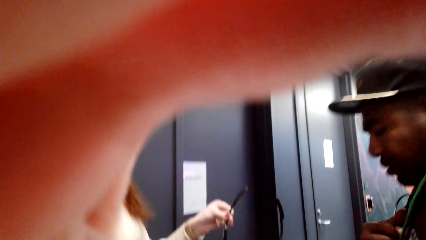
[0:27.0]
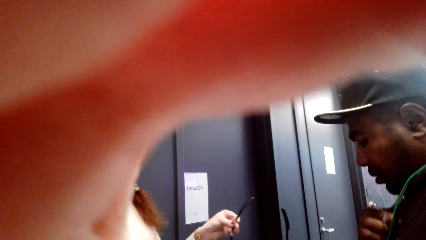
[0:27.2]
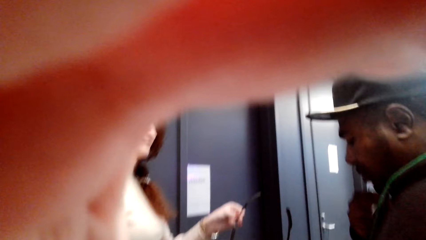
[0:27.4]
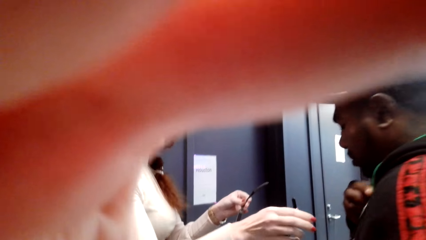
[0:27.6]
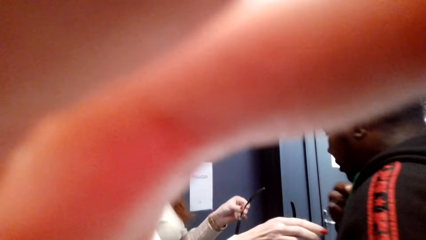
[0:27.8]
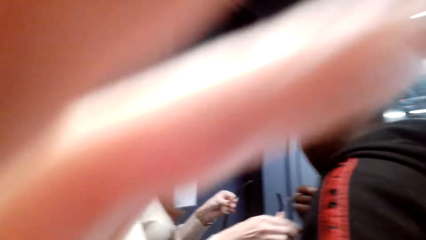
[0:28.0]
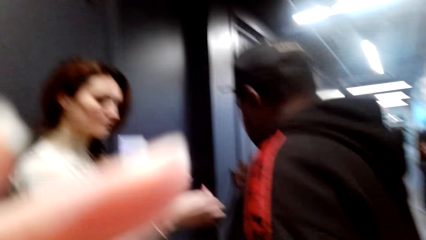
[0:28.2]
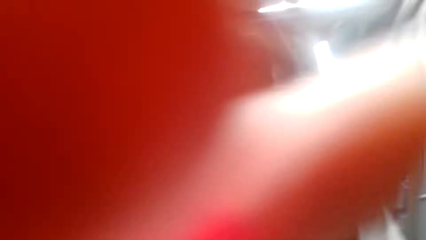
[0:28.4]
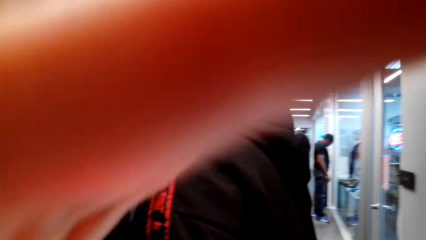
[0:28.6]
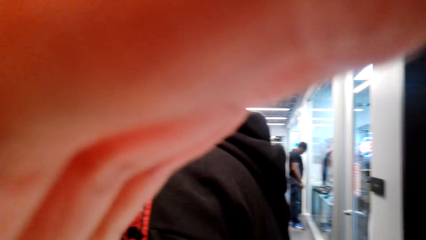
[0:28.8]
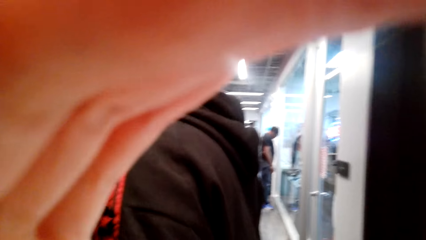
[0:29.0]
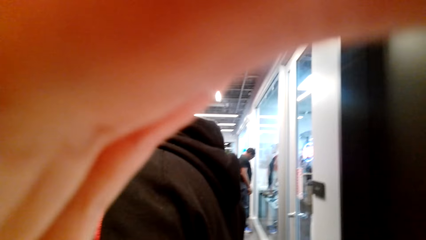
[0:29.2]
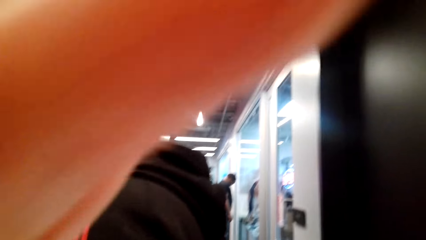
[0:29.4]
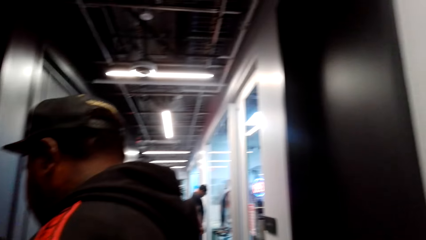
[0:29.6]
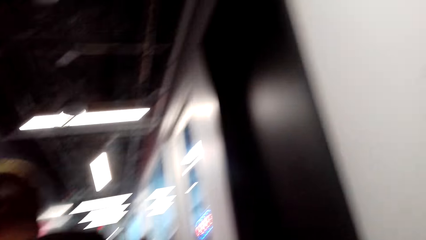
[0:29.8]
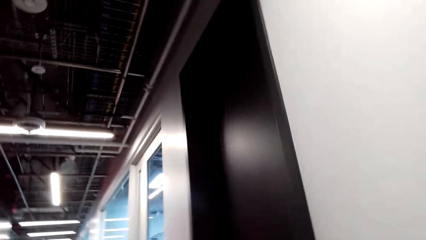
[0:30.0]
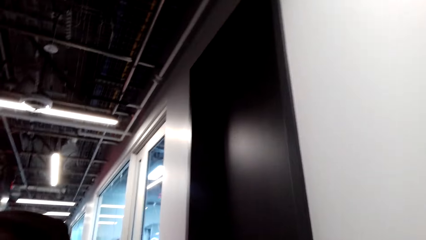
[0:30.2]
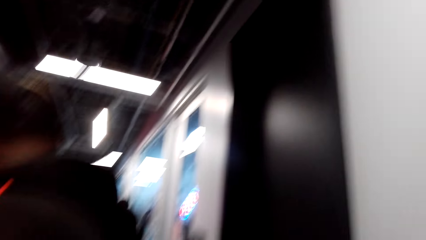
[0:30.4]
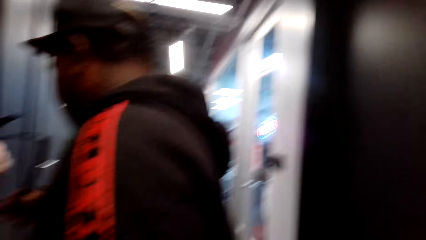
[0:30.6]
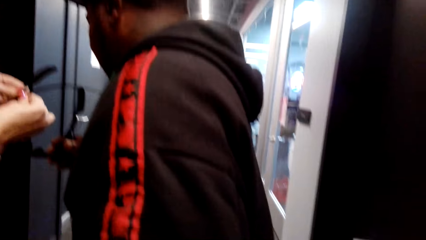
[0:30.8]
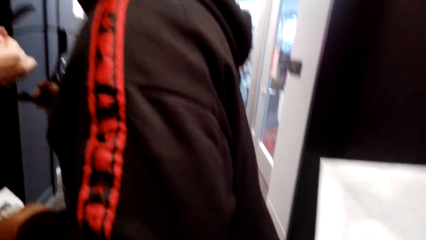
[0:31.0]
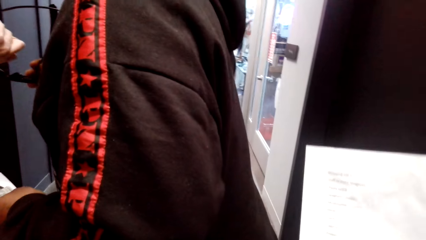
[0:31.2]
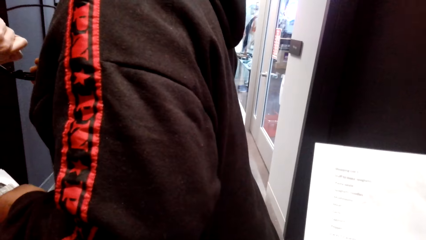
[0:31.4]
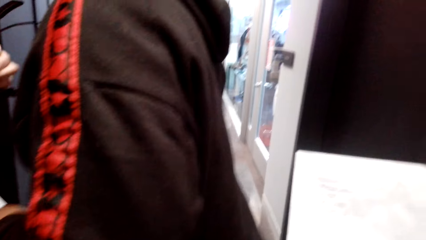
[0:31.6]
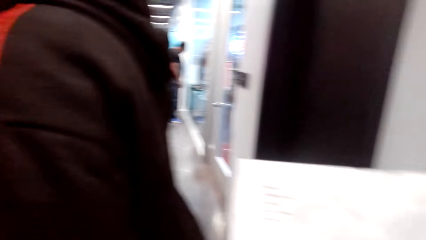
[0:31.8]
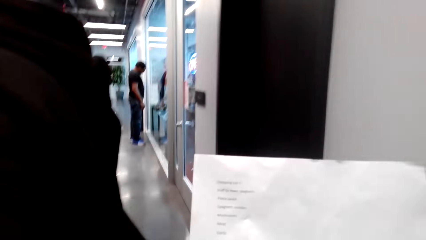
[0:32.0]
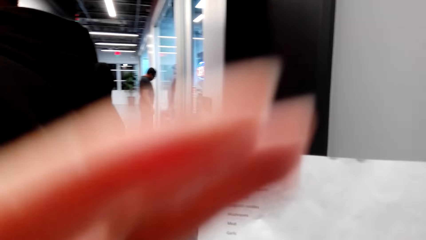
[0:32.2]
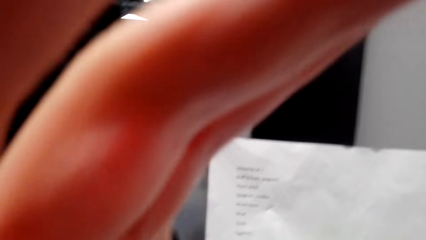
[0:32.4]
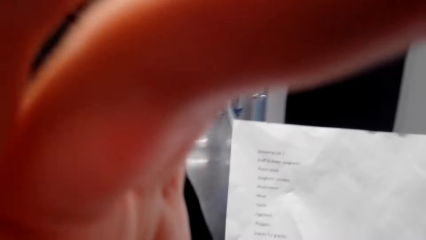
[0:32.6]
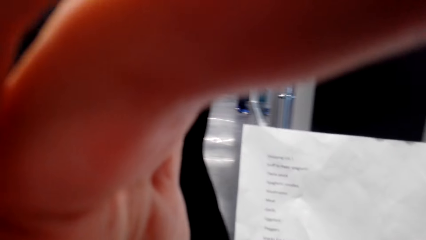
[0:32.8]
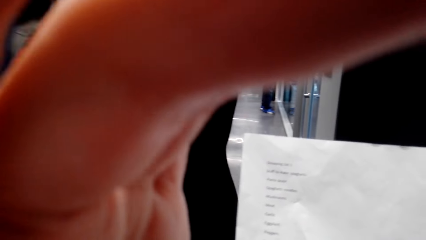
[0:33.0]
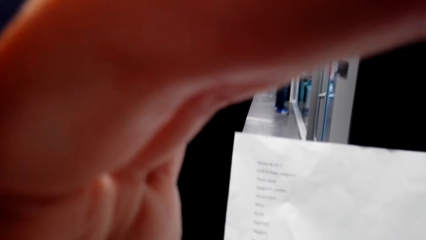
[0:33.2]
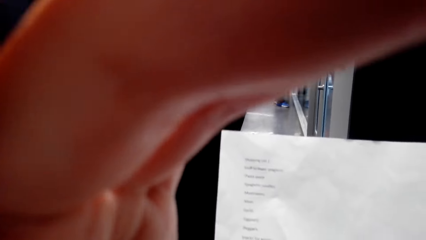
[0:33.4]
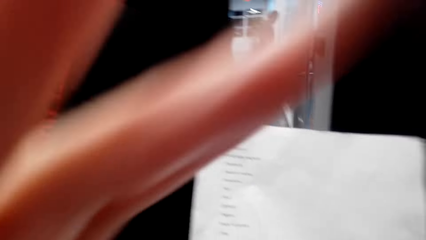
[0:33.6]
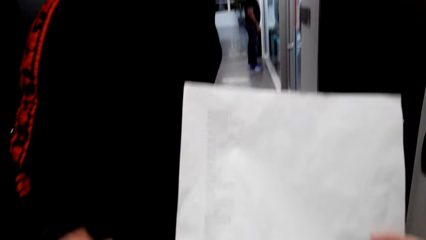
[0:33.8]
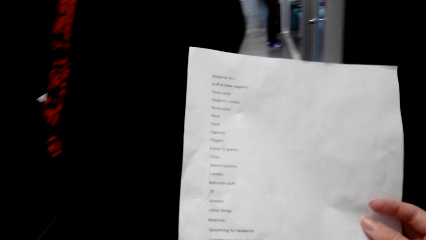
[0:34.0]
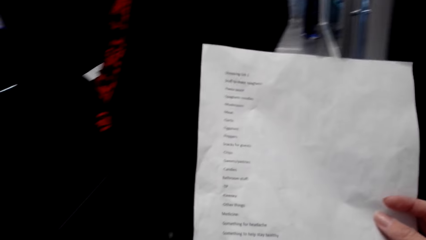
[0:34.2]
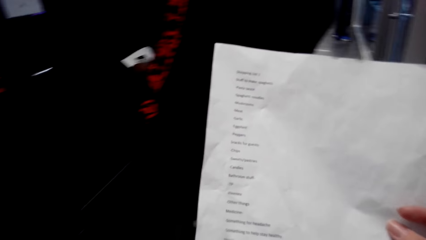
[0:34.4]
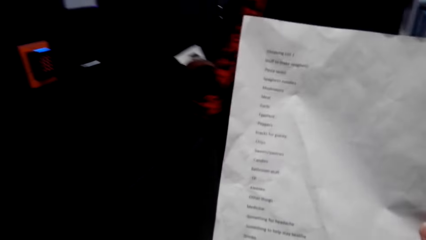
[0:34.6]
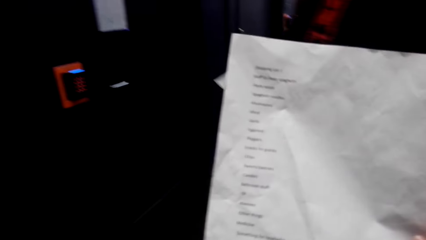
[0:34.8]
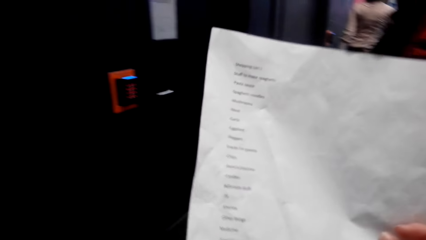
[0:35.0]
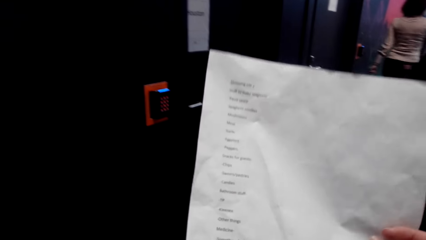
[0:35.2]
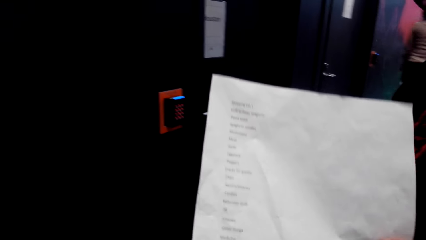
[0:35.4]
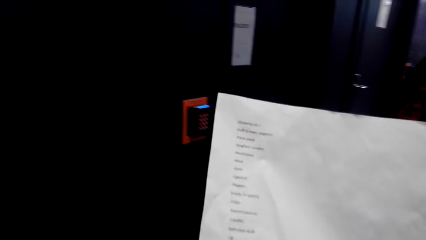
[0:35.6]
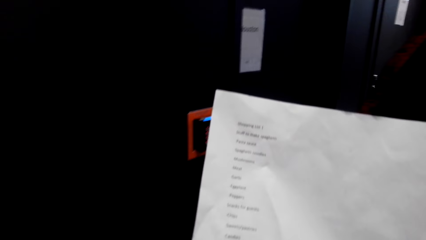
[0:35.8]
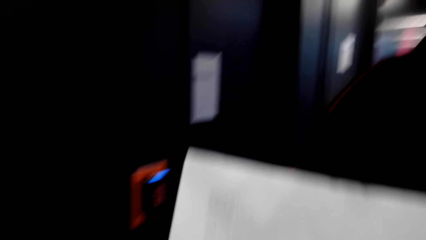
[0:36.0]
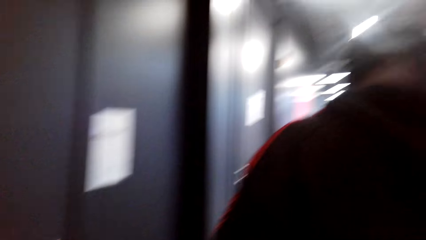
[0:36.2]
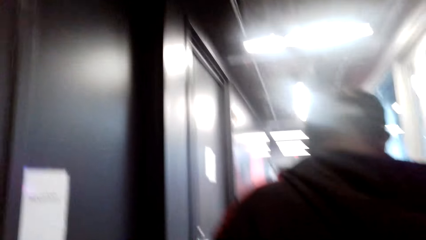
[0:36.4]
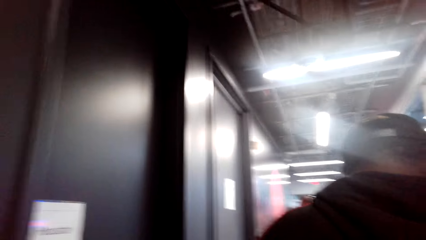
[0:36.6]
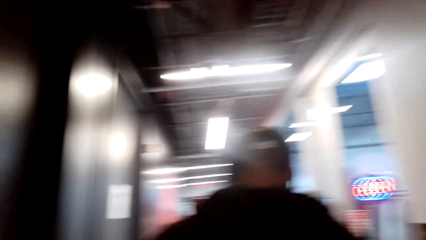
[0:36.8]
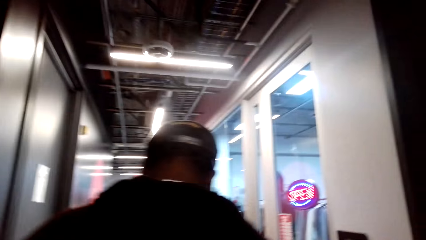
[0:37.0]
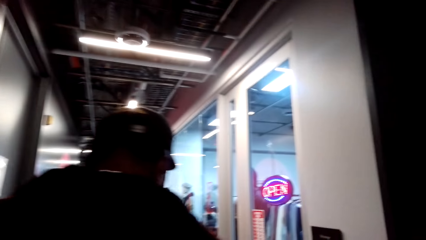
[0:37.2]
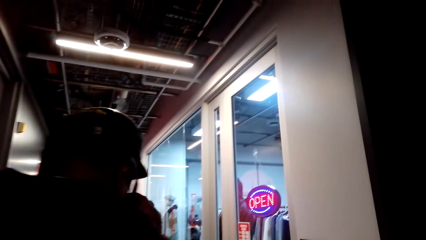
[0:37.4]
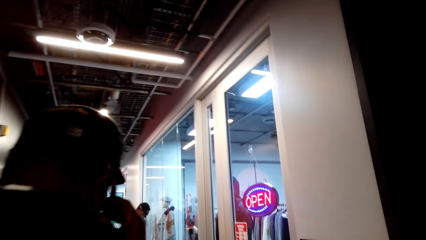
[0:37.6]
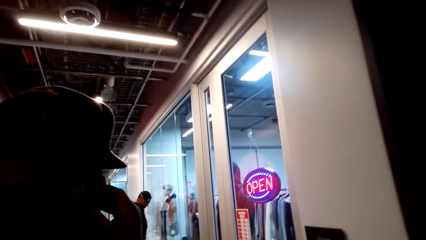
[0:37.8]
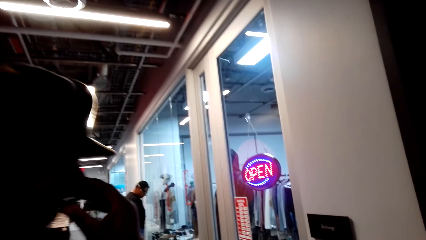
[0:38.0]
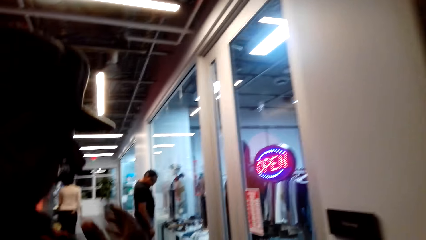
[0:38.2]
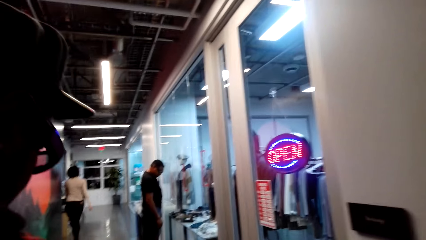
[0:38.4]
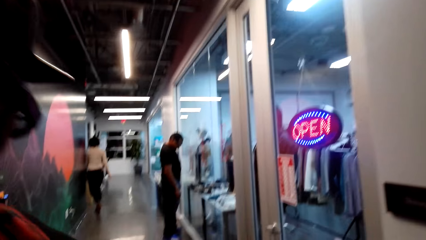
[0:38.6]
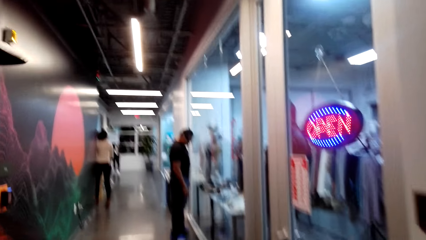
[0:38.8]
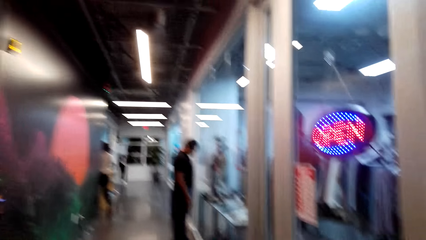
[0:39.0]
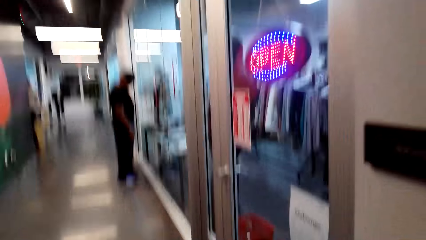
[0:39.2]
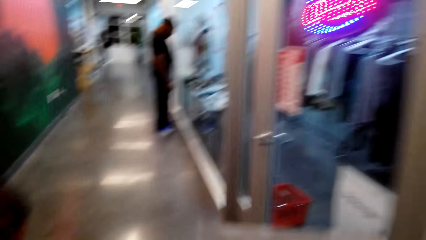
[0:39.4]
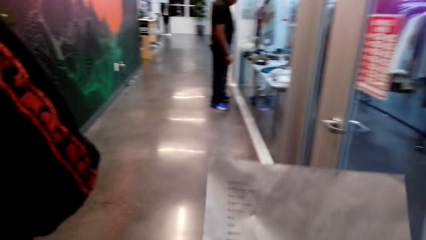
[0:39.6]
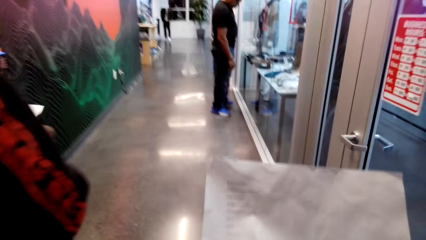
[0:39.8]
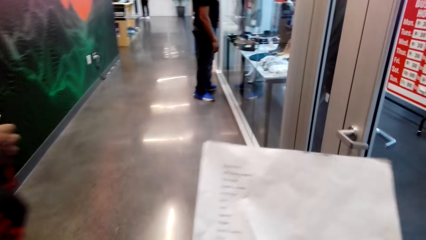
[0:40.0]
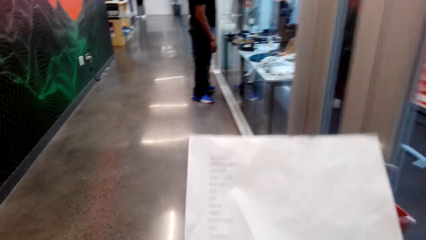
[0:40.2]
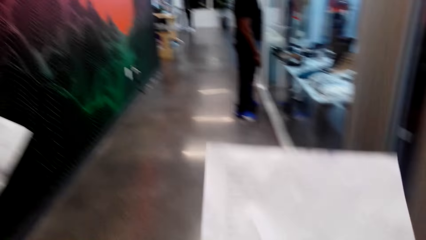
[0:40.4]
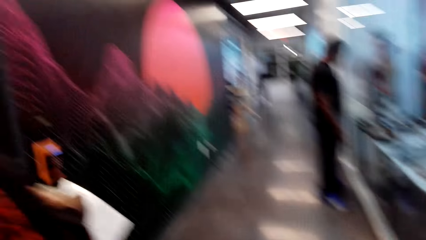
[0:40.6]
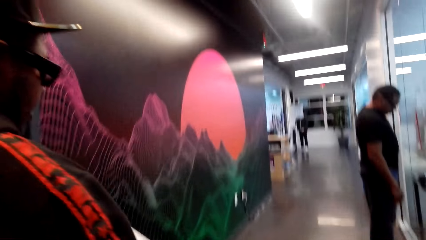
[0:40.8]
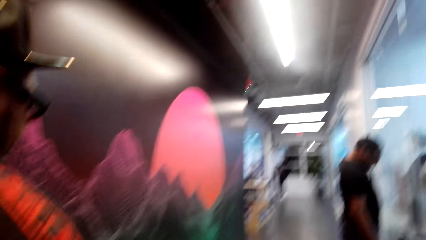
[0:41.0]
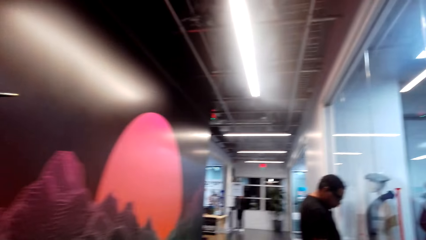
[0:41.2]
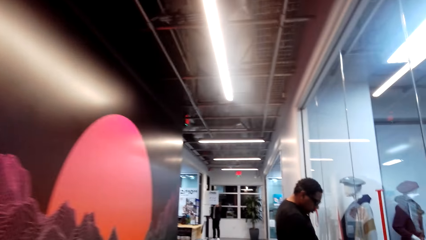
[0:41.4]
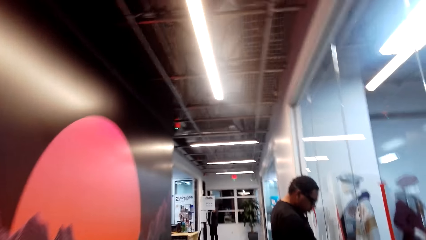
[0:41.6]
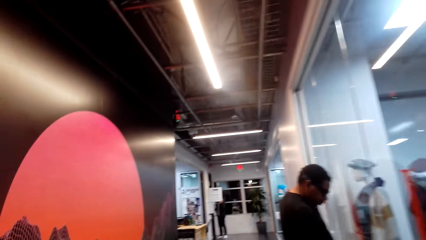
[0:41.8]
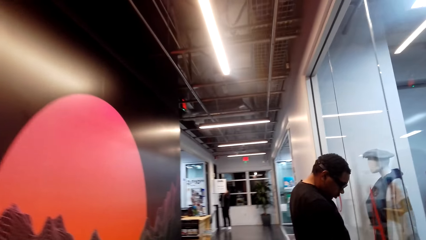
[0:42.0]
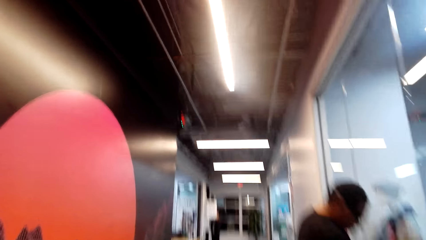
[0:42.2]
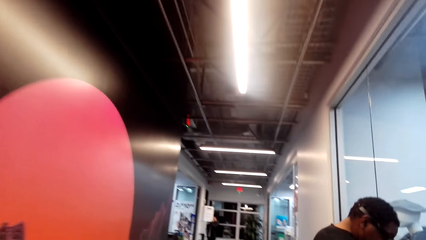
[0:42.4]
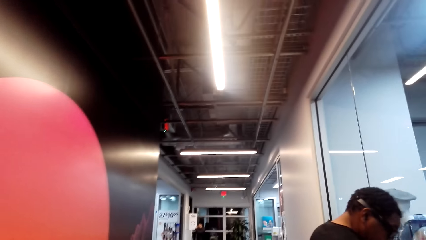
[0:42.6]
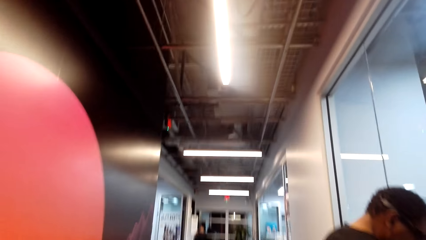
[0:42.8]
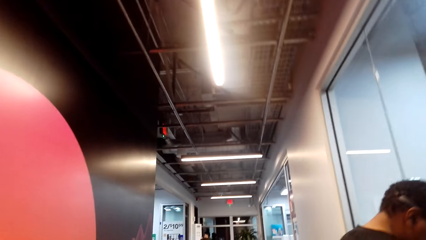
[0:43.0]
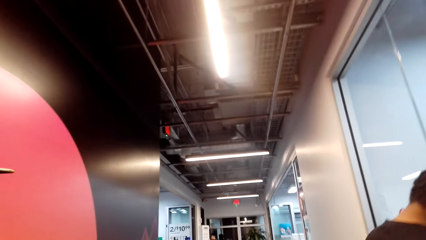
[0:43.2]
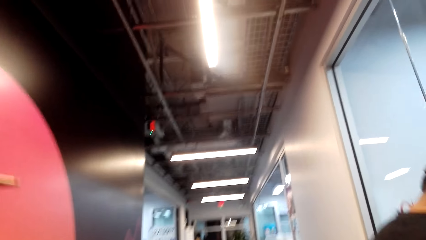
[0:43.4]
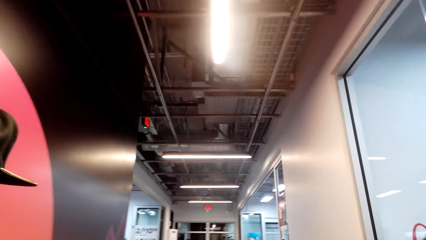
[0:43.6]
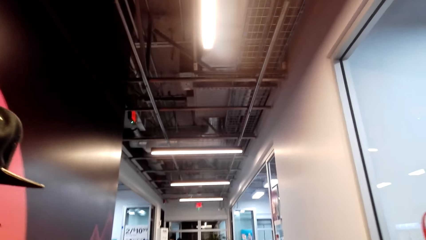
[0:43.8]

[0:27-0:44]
The camera wearer reads the shopping list. They walk around. They talk to a man.
